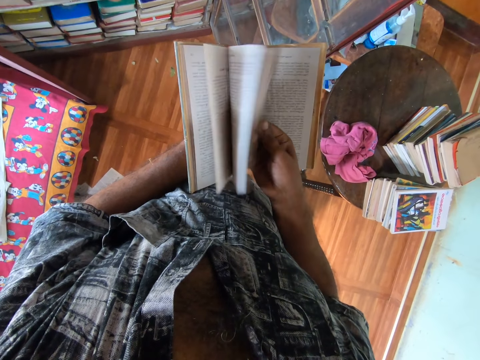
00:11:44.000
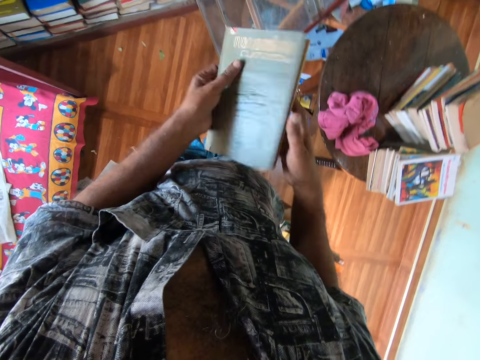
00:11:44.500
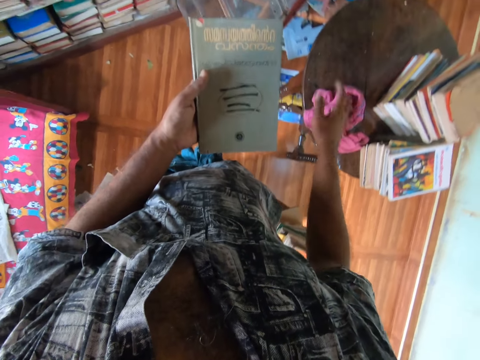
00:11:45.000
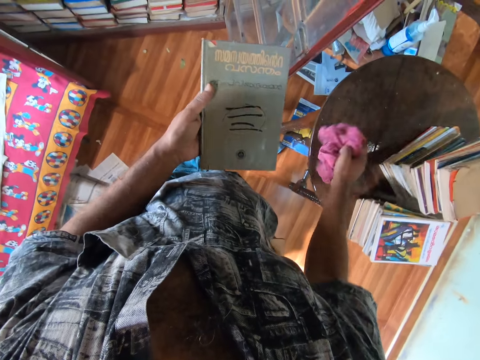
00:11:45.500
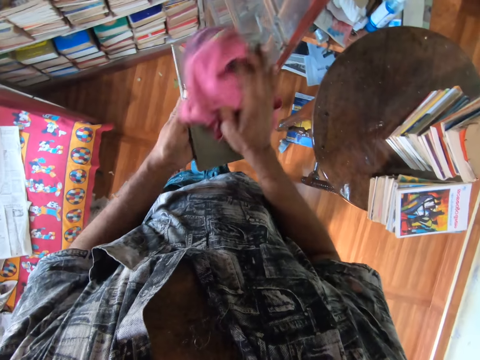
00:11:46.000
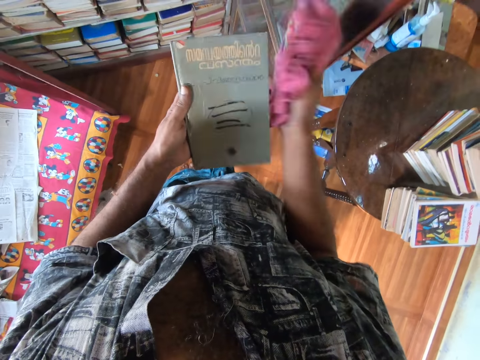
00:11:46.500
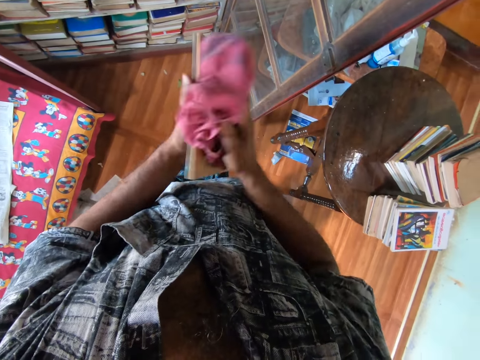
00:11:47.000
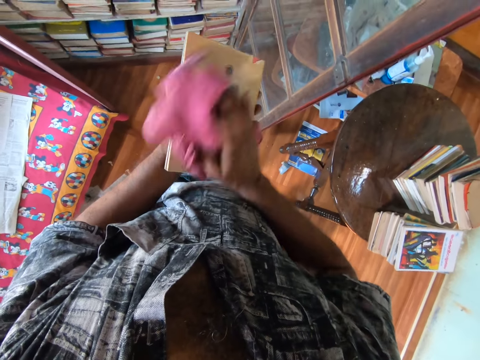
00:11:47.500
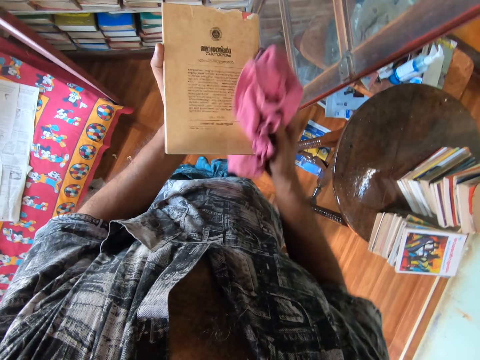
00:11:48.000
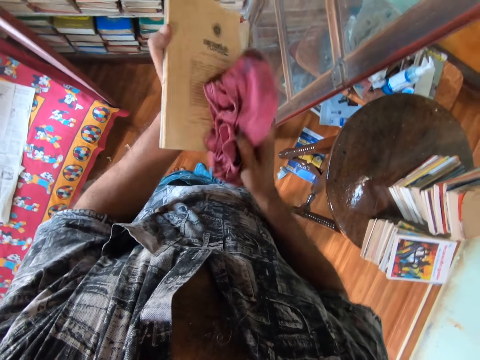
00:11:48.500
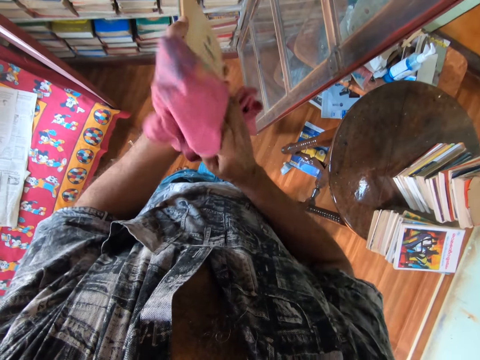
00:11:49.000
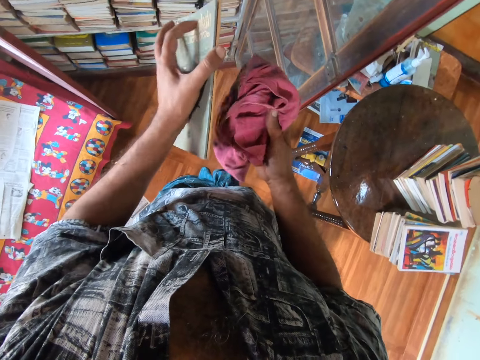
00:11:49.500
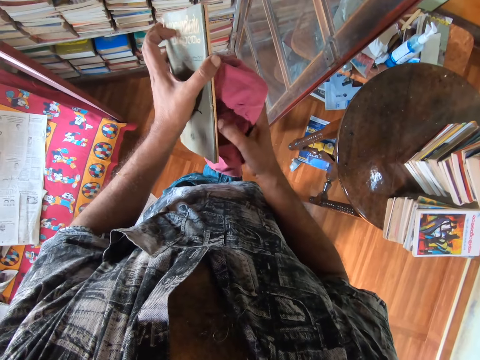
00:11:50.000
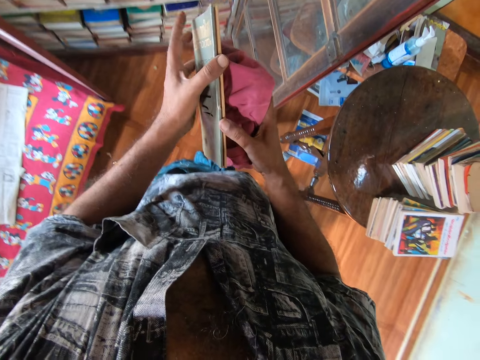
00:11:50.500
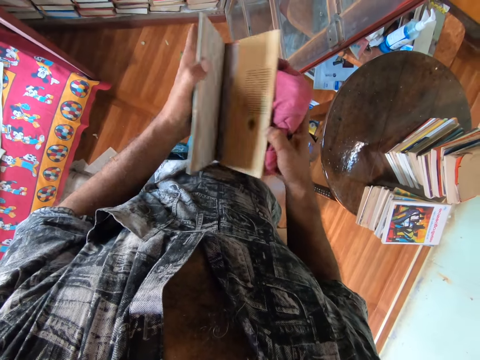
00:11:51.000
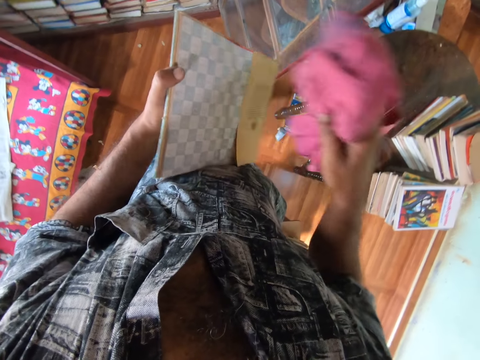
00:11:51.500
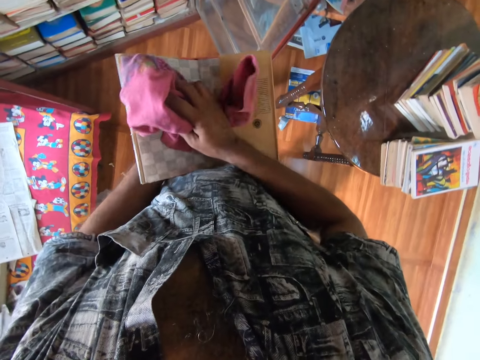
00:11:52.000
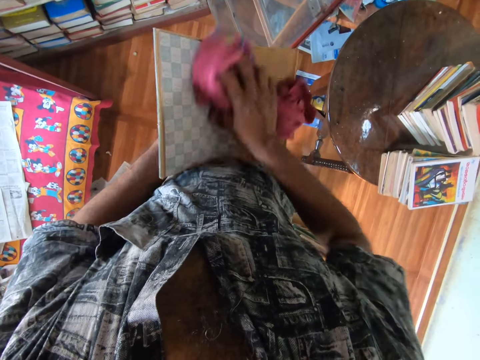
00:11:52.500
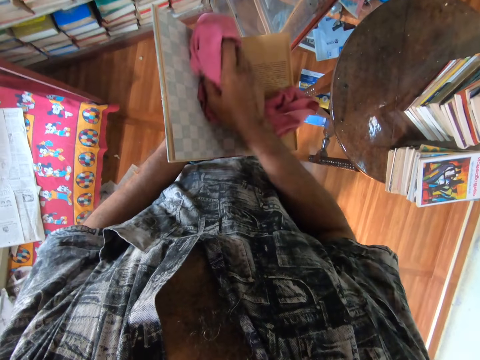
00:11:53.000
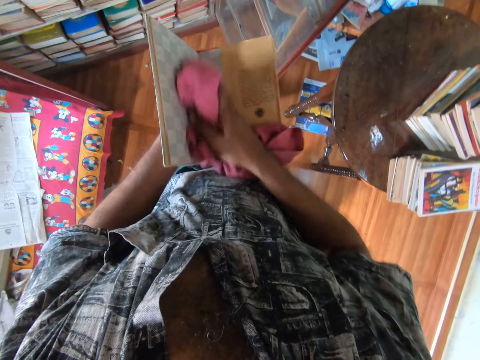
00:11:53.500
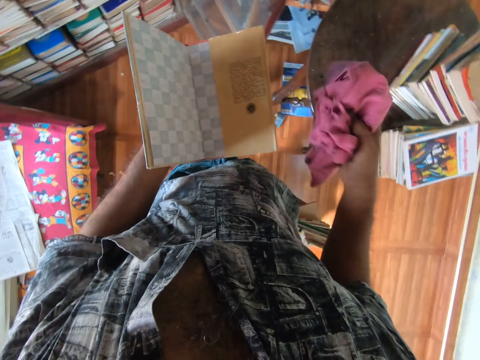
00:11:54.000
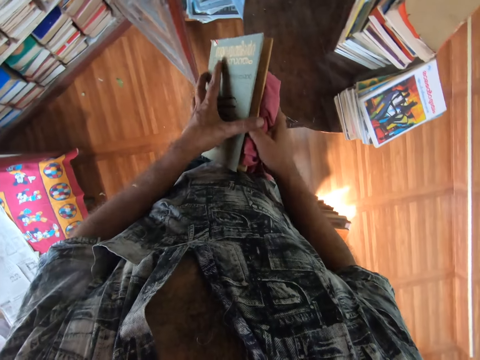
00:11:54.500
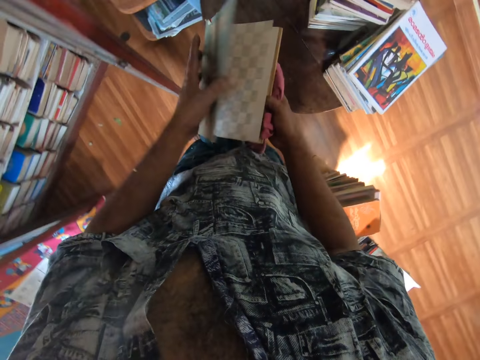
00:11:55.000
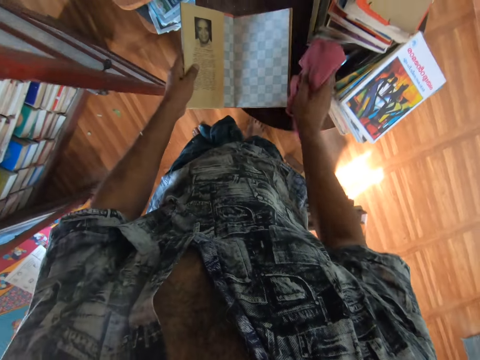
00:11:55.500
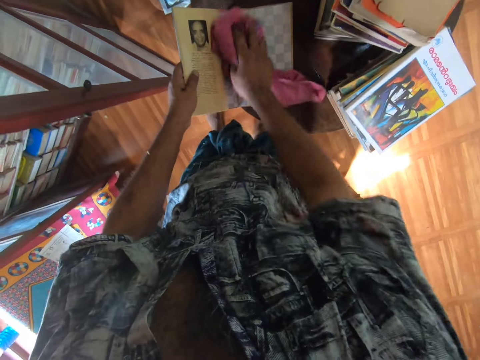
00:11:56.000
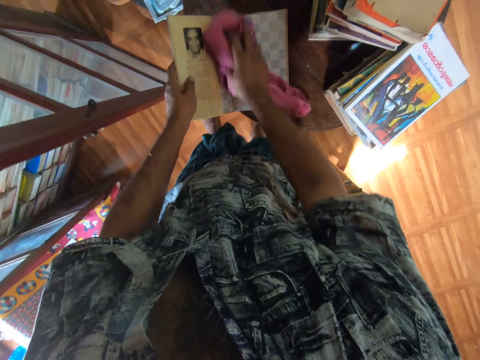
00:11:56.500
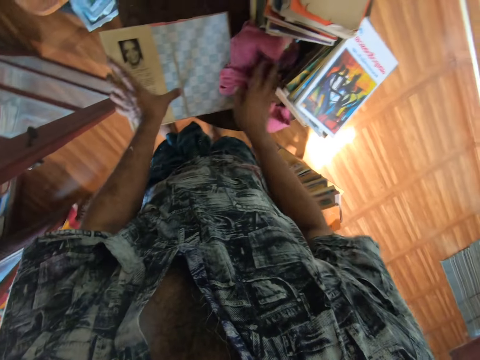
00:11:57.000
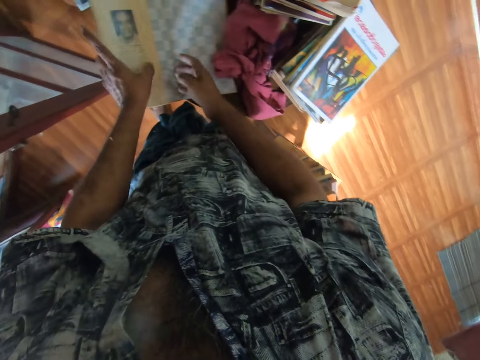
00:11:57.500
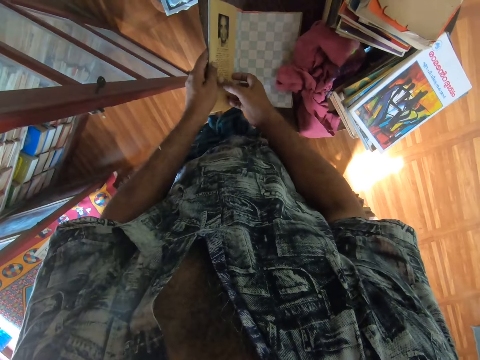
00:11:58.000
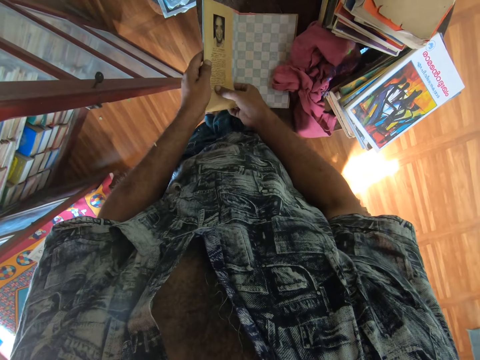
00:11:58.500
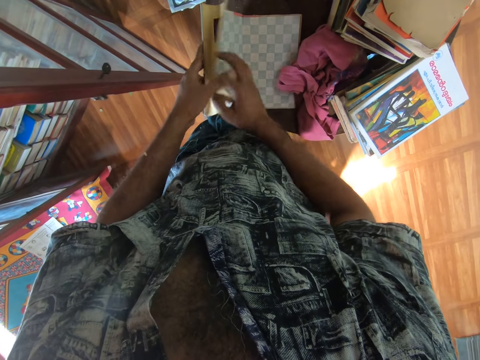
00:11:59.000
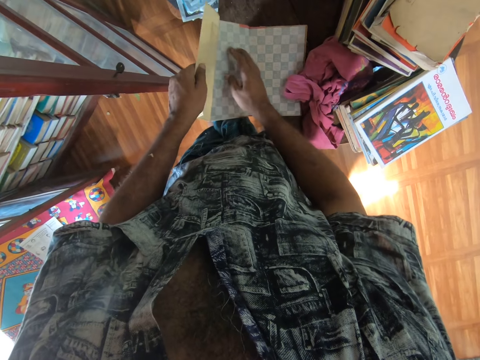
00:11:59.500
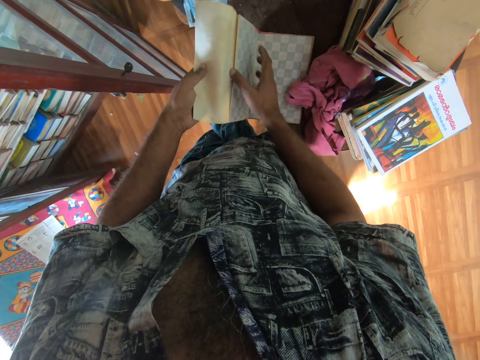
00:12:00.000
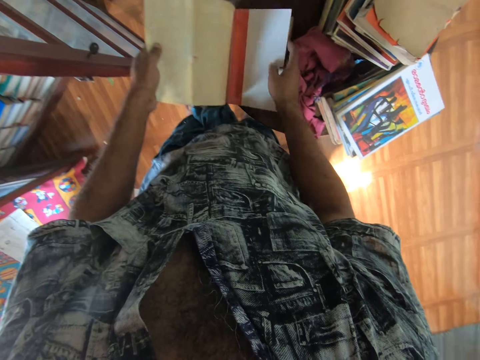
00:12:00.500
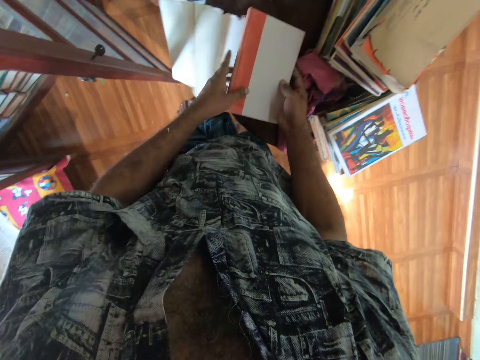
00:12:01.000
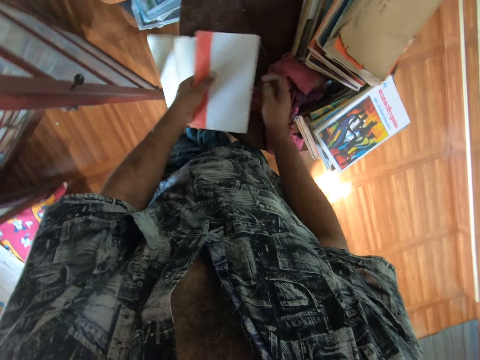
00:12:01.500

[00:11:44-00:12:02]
The camera wearer picks a piece of cloth from the table. They wipe the book with the piece of cloth. They open the book. They wipe the book using the piece of cloth. They close the book. They put the book on the table. They open the book. They wipe the book with the piece of cloth. They put the piece of cloth on the table. They open the book pages.

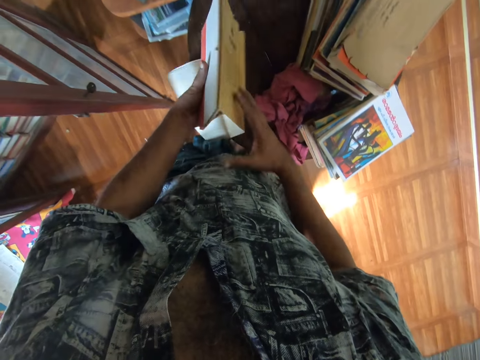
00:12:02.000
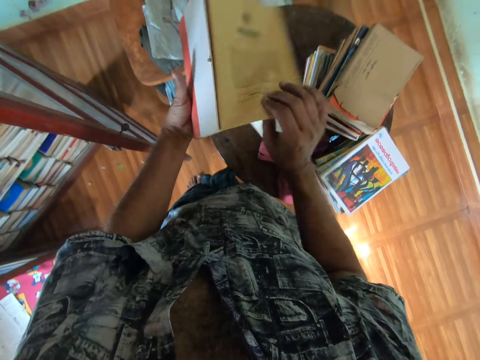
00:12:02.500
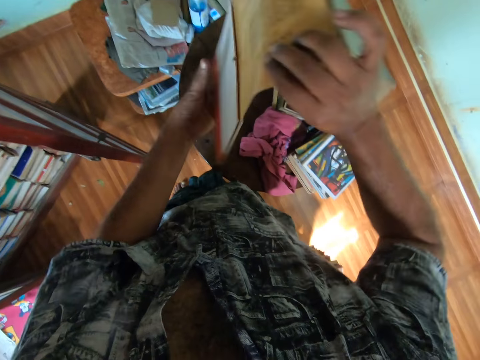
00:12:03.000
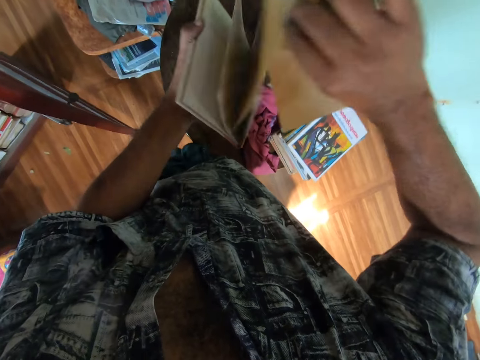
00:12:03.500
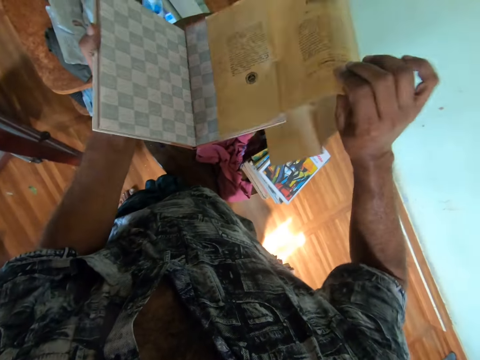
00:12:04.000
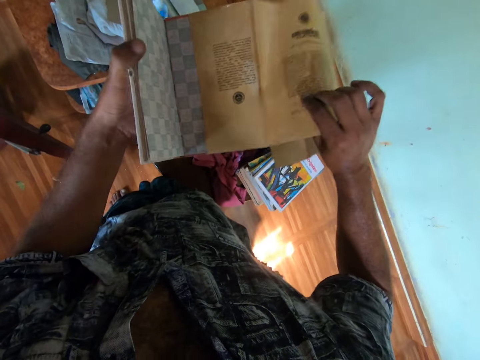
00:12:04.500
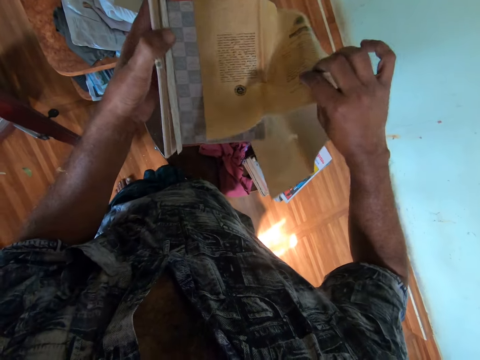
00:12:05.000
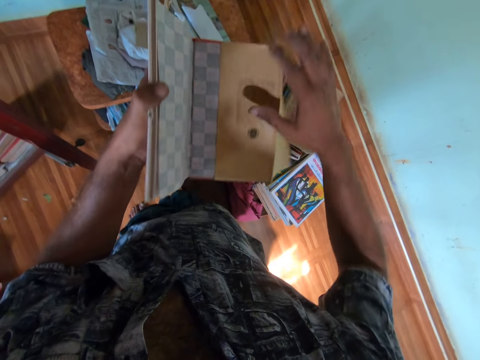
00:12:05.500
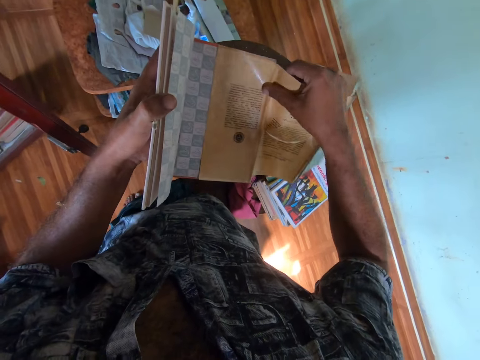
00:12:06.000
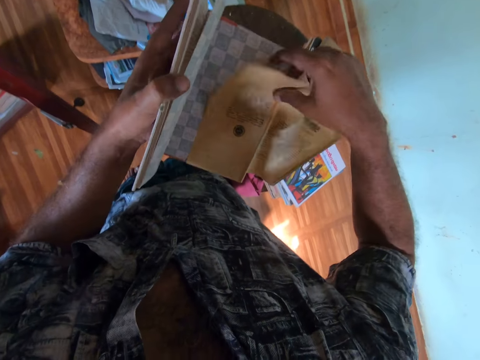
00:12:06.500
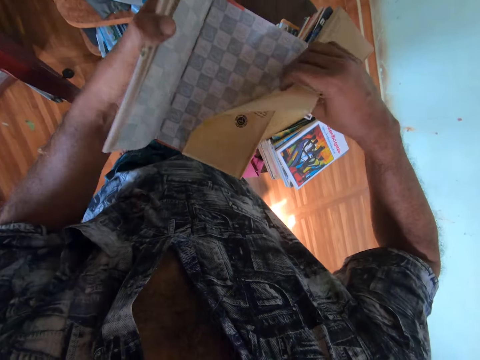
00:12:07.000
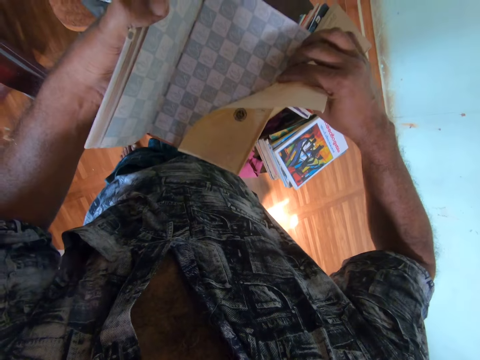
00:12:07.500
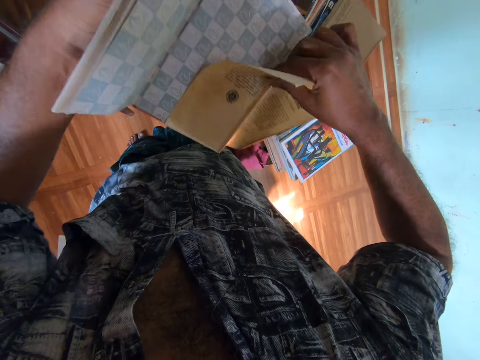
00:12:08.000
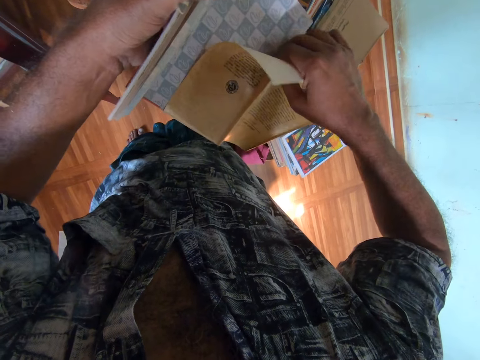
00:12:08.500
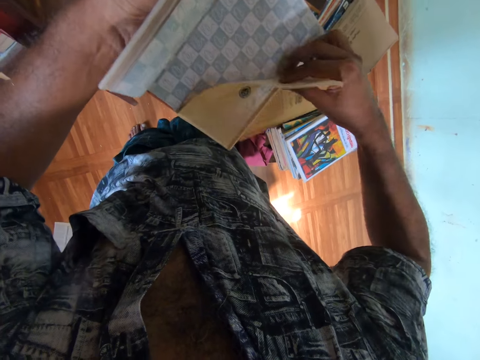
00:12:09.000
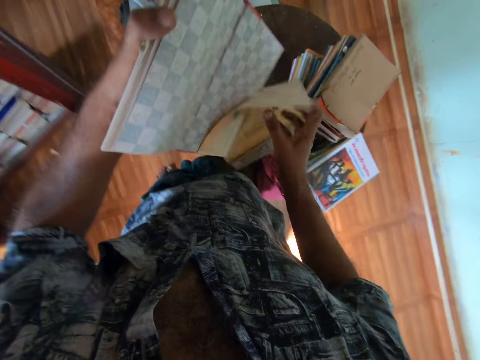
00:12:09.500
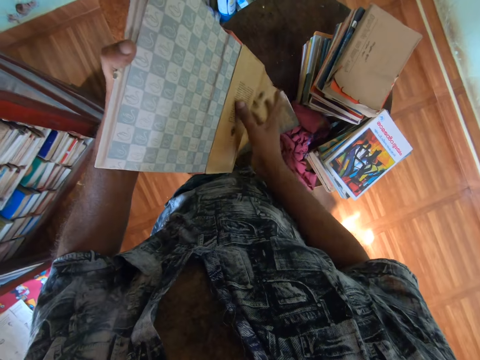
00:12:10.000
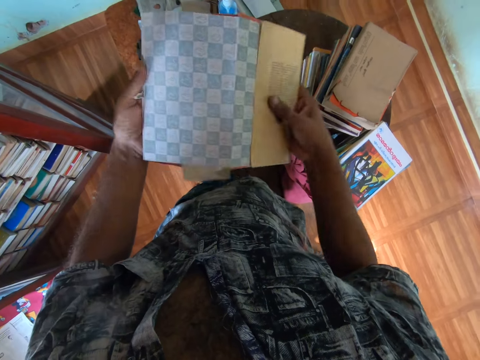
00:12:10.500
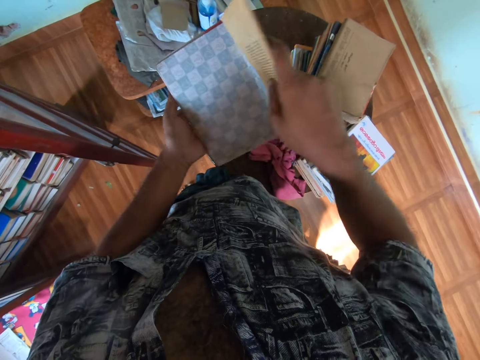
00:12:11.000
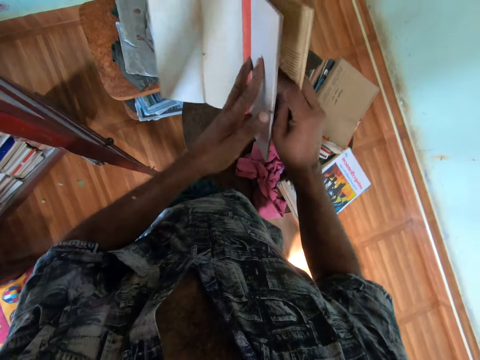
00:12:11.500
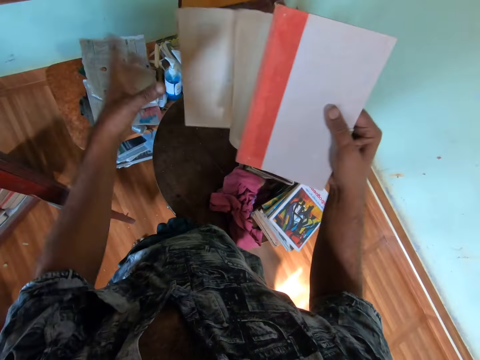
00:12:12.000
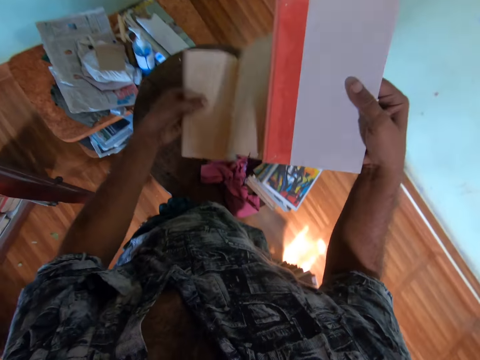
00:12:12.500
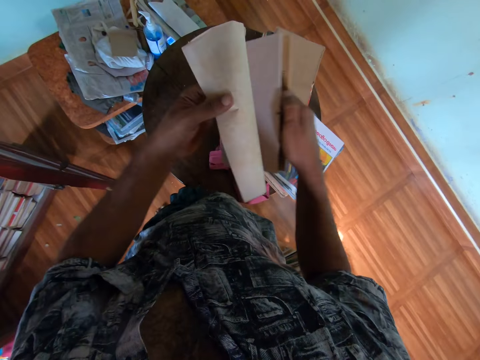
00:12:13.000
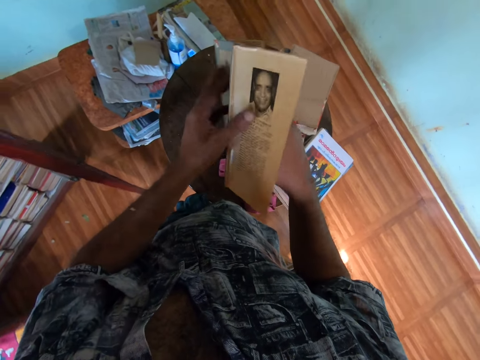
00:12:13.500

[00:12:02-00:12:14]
The camera wearer straightens the piece of paper in the book.
